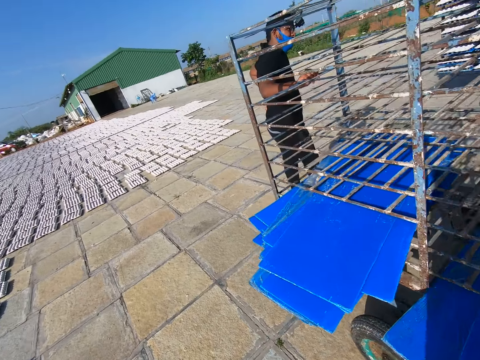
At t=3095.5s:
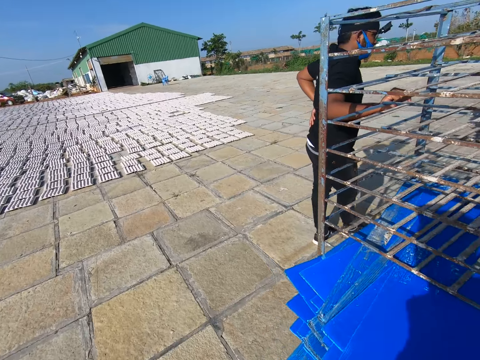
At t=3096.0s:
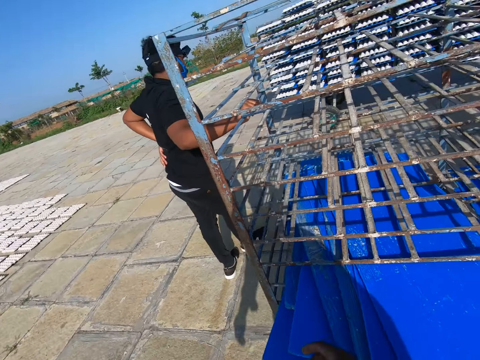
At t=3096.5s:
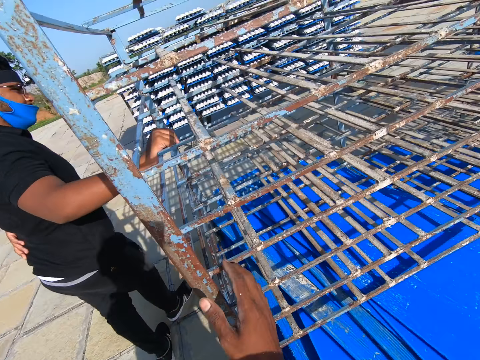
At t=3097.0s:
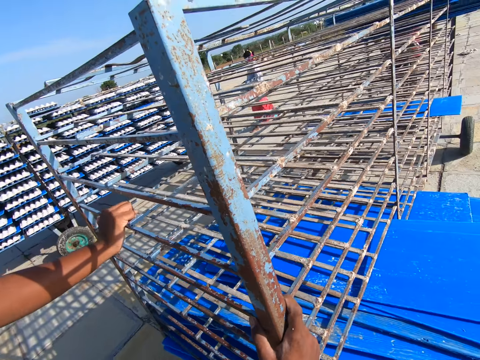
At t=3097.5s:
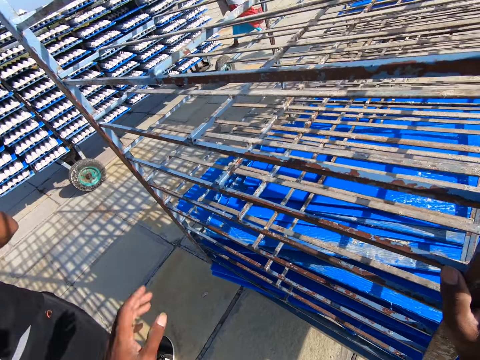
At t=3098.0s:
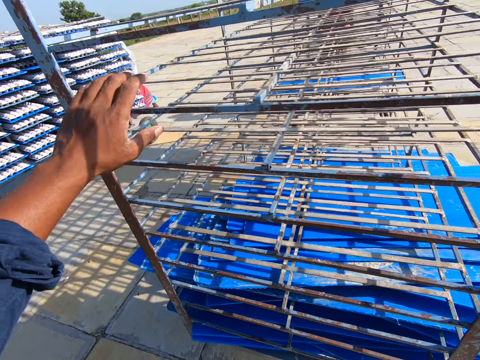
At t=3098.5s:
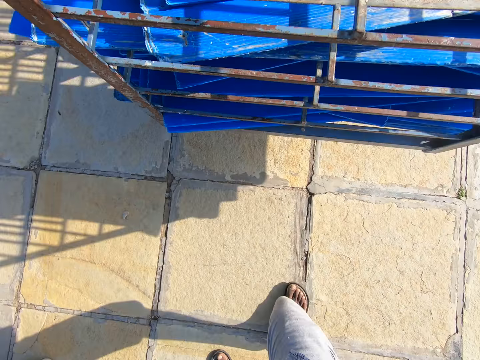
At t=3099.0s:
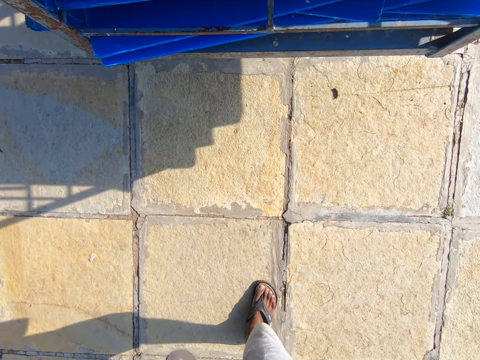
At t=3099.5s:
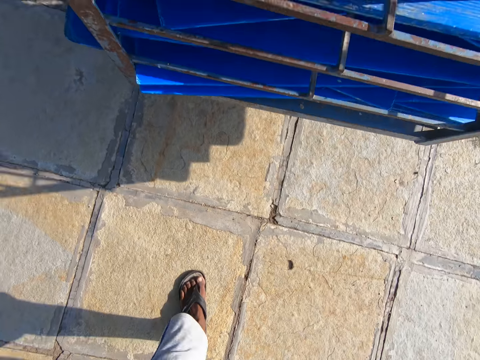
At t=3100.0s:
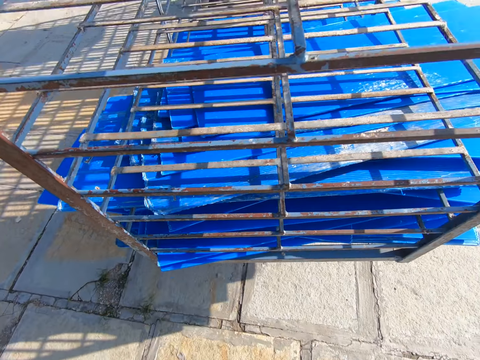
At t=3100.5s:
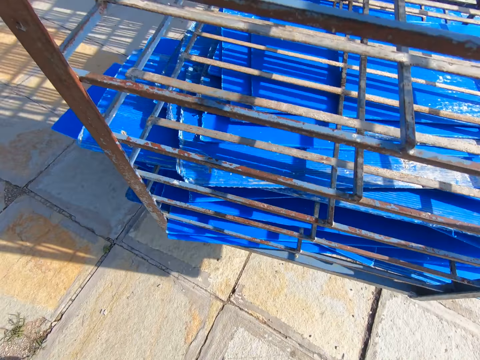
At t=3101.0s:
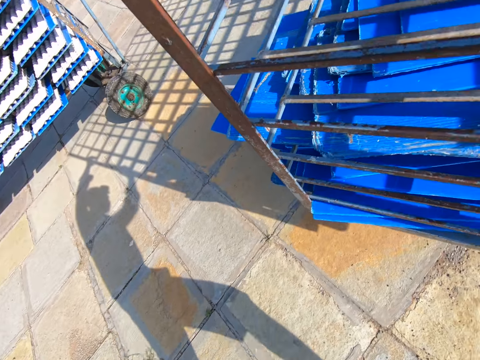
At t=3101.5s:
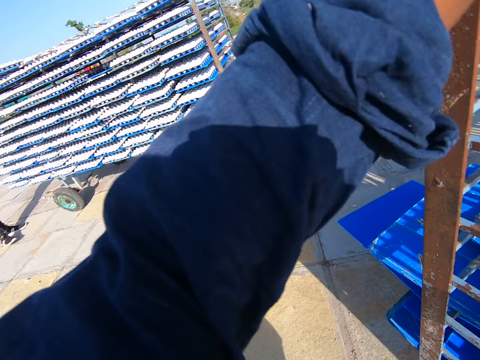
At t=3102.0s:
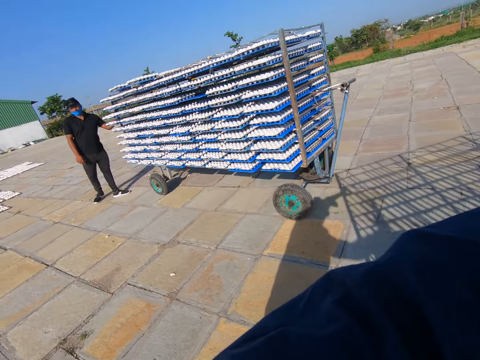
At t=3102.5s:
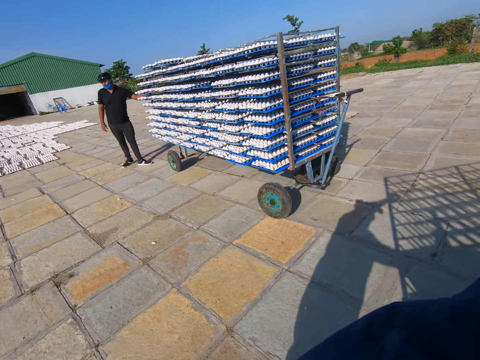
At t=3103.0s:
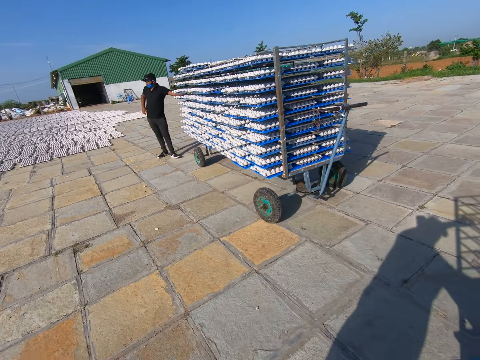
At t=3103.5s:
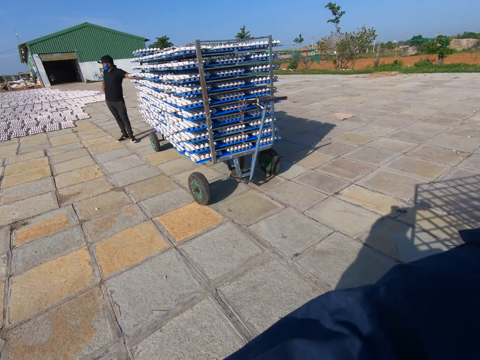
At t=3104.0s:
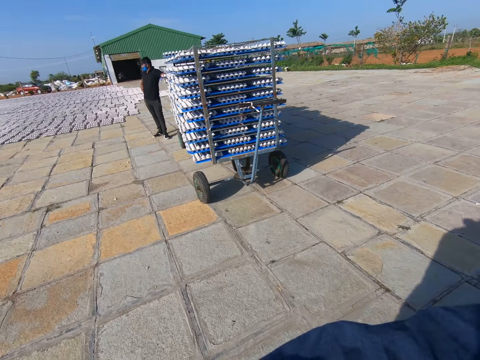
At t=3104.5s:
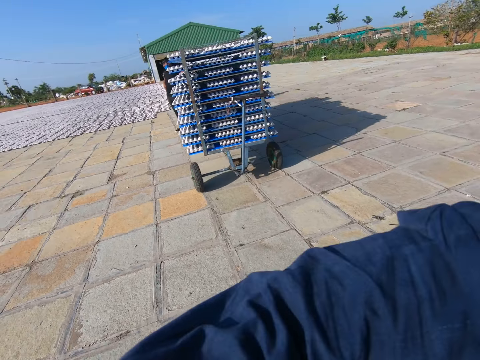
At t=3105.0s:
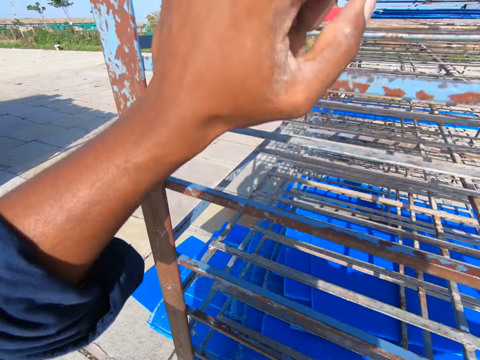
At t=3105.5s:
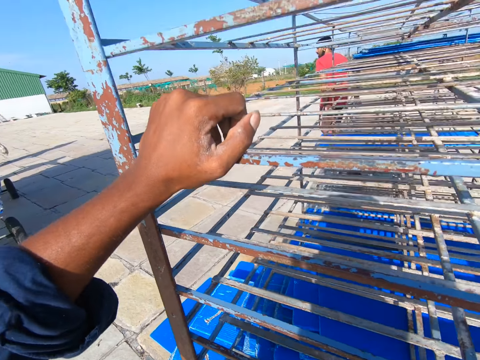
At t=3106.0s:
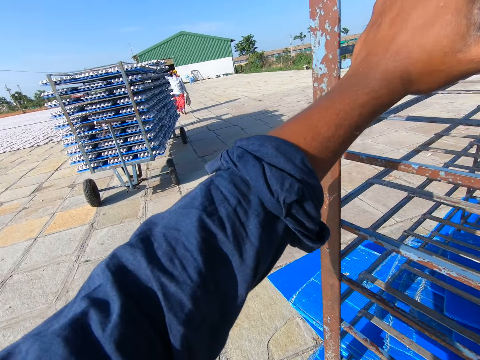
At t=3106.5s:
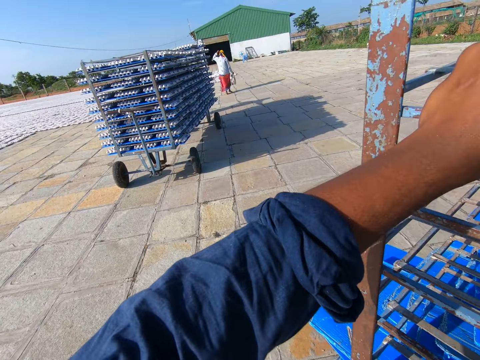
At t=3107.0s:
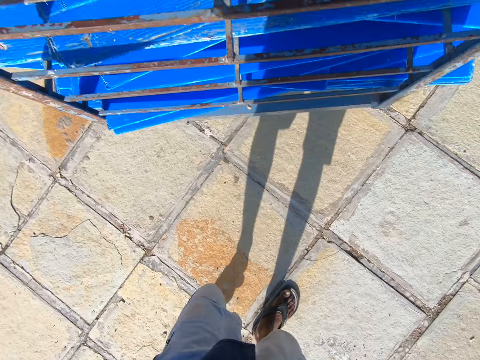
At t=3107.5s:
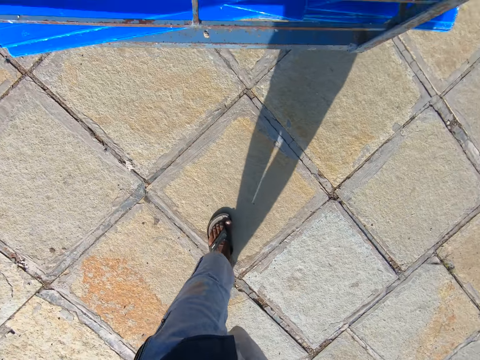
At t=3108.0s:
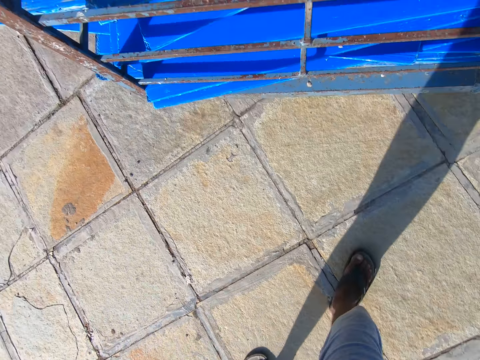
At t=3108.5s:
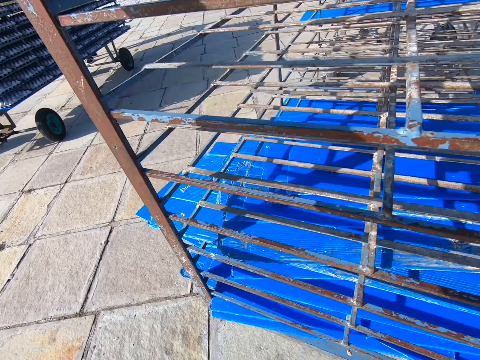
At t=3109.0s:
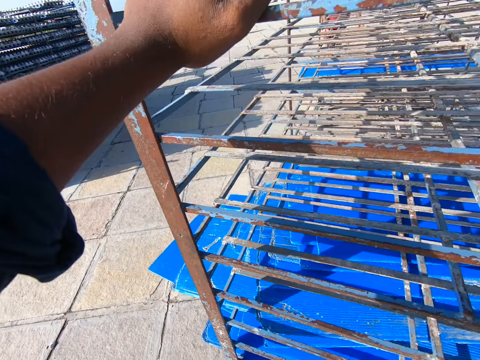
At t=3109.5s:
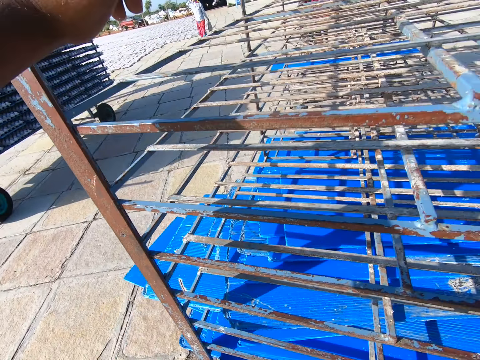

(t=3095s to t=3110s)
The camera wearer walks around the field. He places his right hand on the rack. He pushes the rack with both hands. He walks to the factory building. The man places his left hand on the rack.

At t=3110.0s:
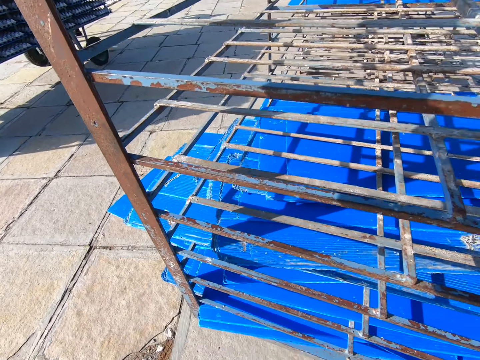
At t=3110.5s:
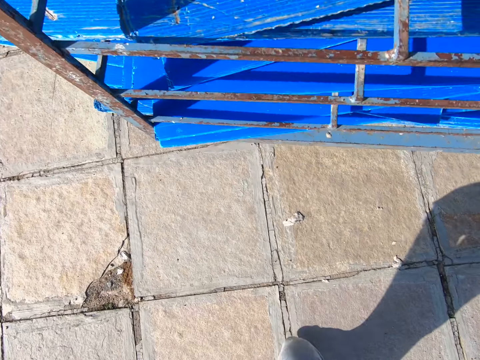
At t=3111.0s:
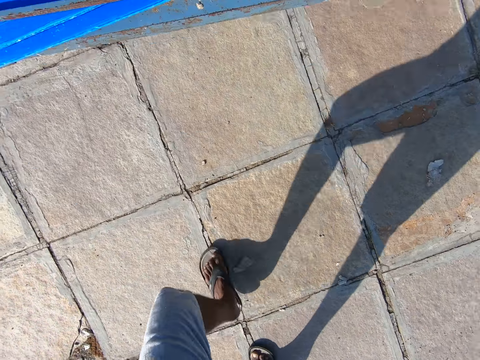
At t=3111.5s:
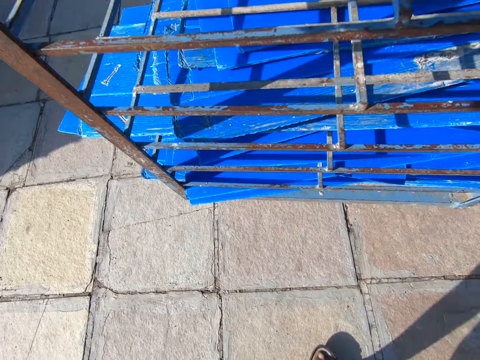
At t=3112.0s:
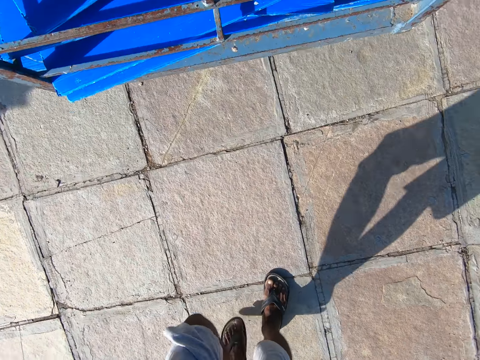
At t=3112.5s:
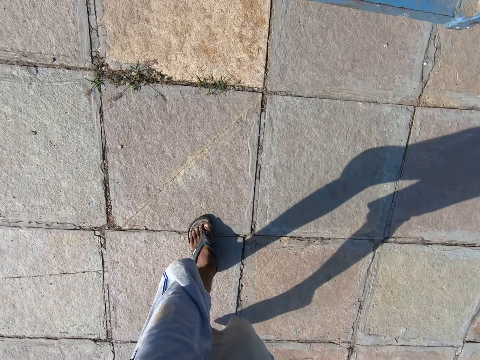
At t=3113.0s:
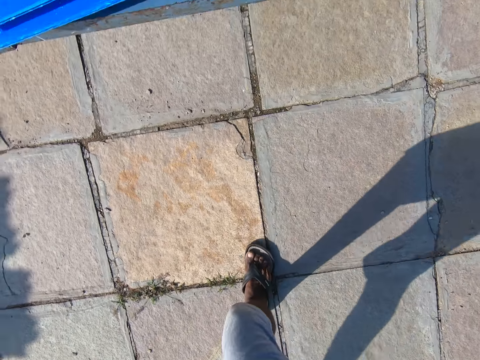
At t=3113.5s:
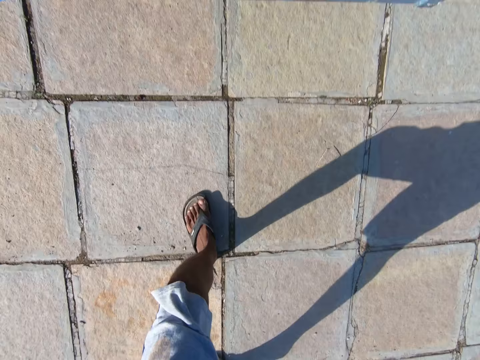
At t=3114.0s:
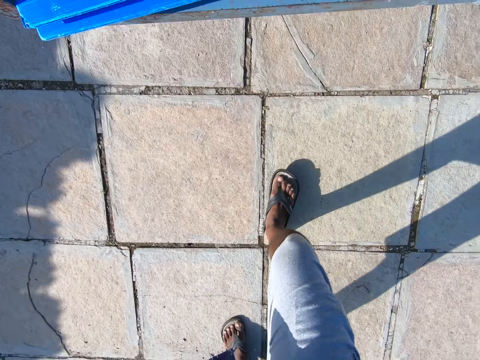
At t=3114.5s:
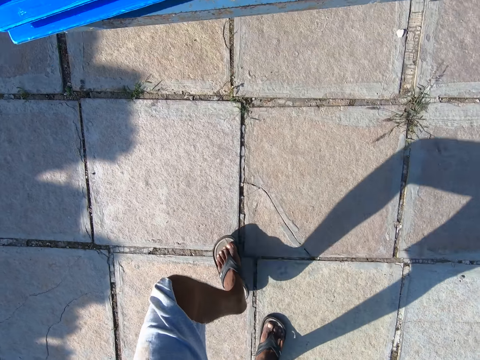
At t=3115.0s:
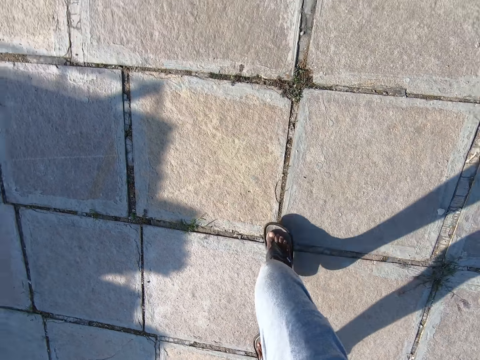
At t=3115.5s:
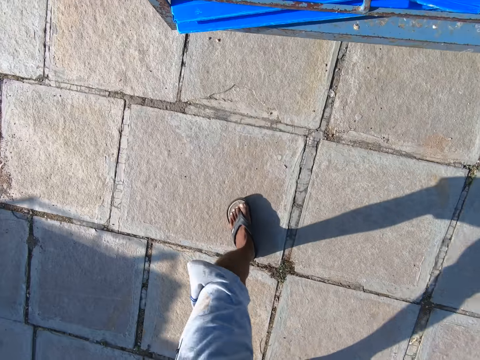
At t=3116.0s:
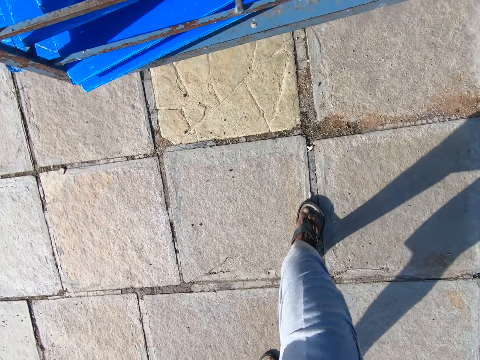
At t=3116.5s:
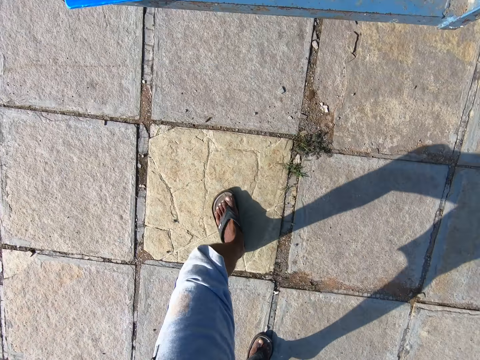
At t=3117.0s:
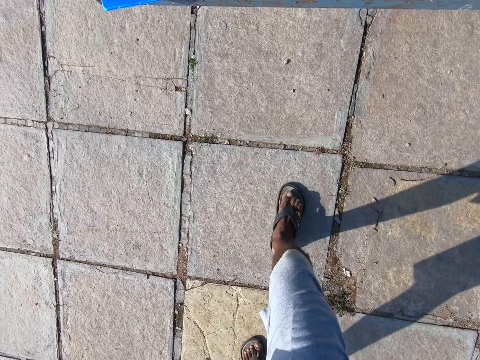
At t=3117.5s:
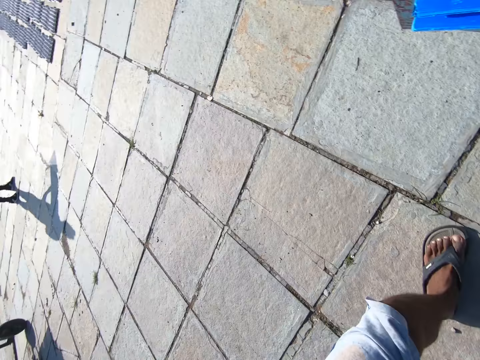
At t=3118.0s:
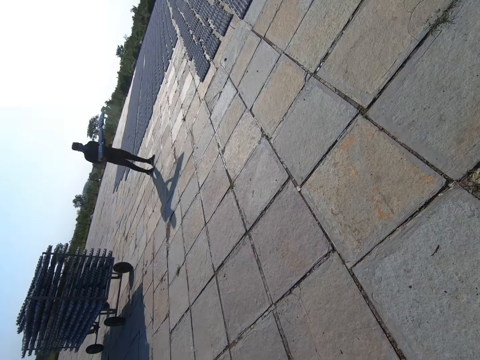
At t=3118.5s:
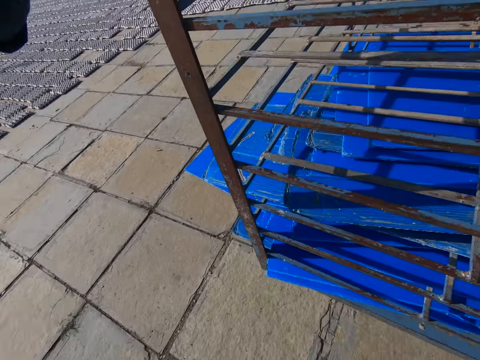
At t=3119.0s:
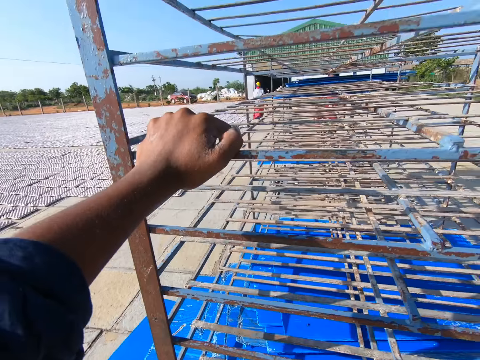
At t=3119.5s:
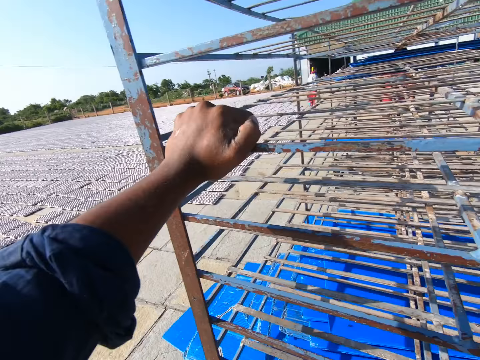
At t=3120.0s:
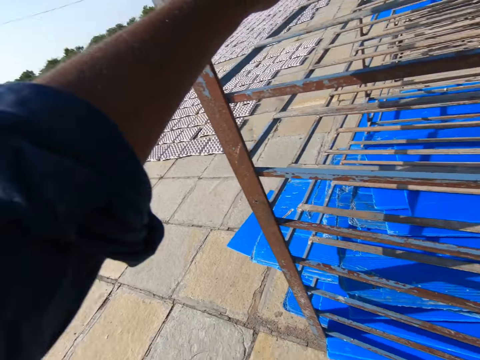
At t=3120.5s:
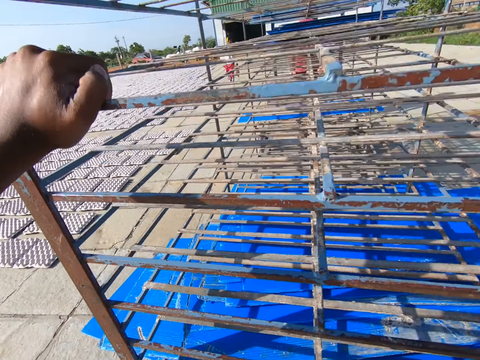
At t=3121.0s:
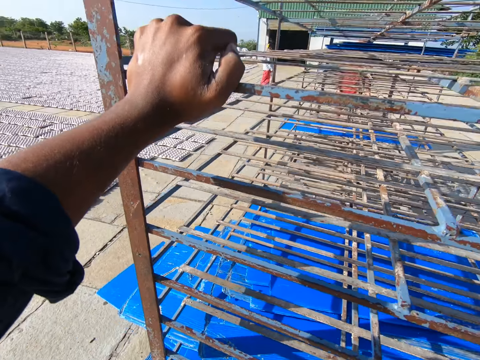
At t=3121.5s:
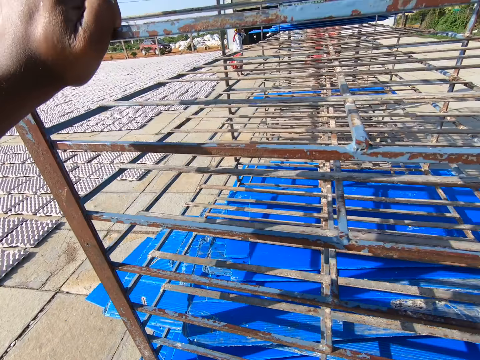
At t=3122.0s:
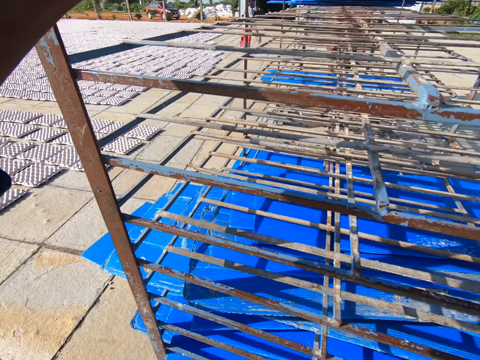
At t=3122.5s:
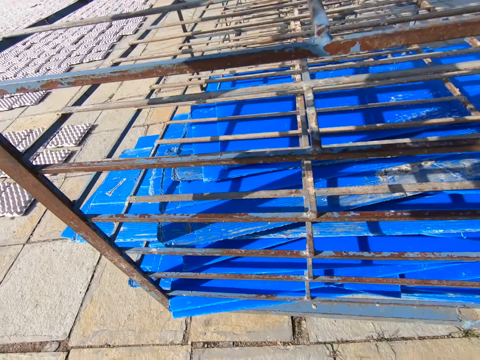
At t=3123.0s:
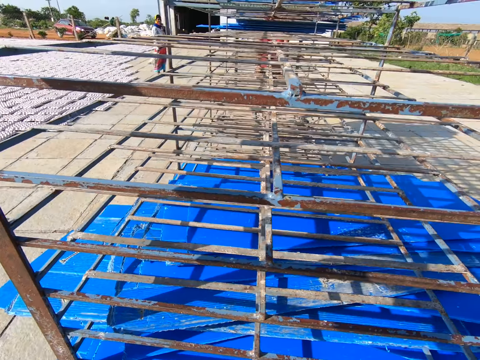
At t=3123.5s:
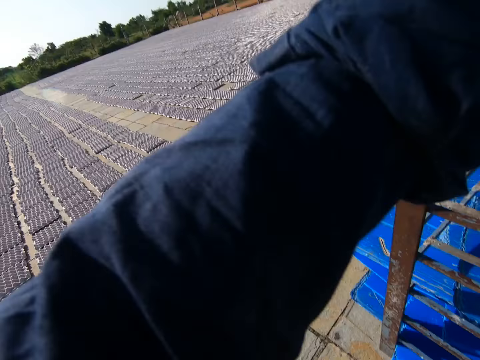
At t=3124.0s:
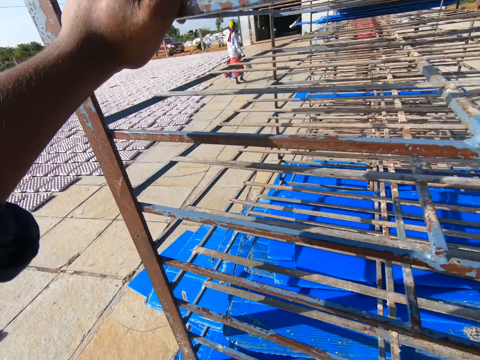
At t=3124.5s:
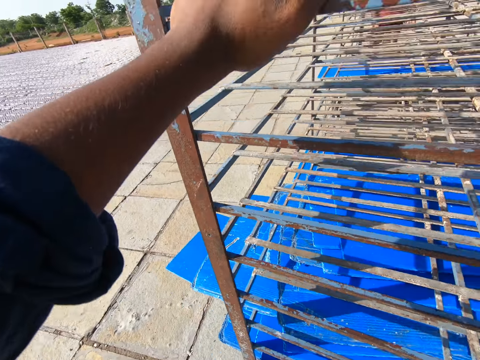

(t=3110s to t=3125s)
The camera wearer interacts with a man in the factory.
